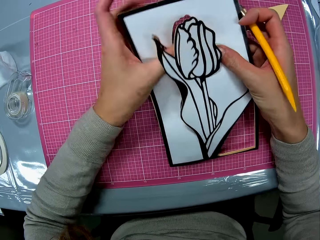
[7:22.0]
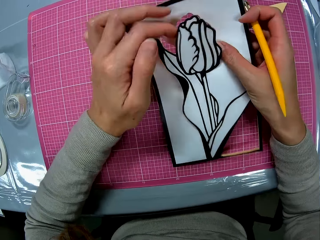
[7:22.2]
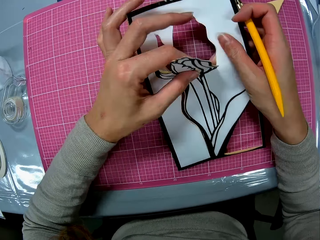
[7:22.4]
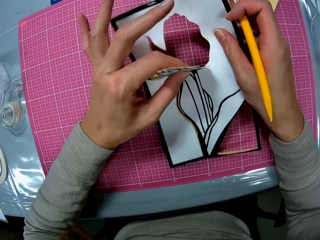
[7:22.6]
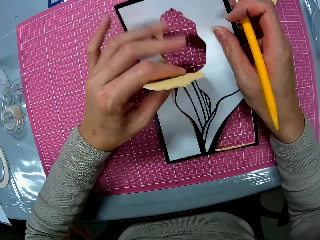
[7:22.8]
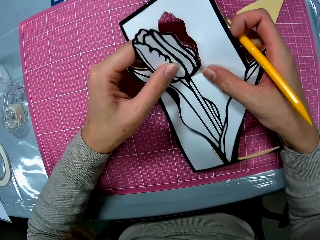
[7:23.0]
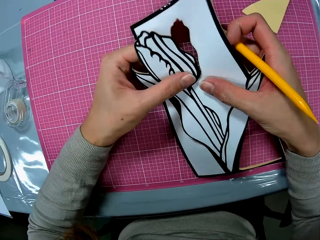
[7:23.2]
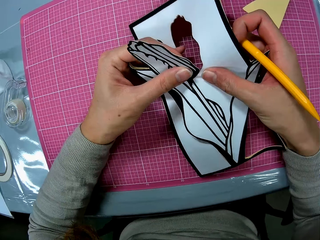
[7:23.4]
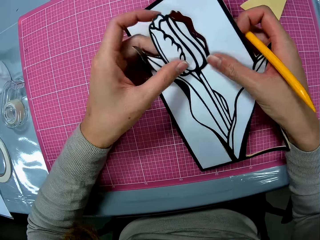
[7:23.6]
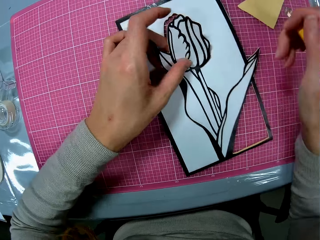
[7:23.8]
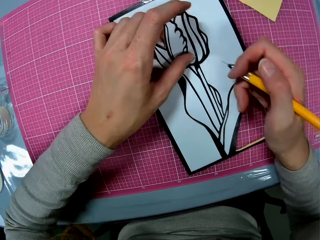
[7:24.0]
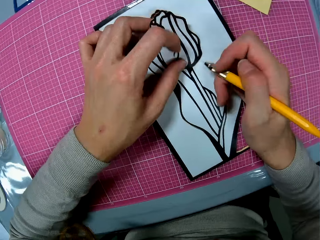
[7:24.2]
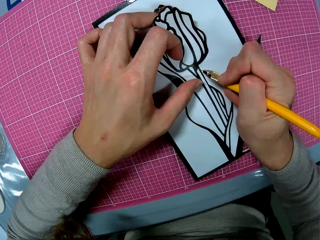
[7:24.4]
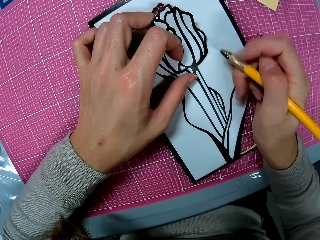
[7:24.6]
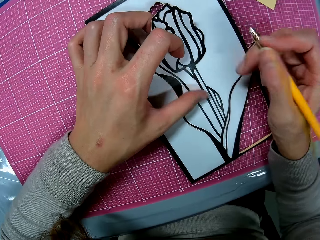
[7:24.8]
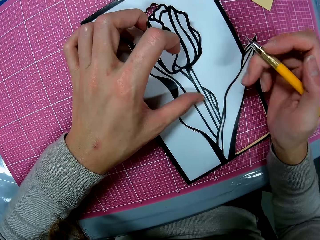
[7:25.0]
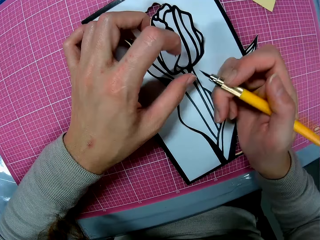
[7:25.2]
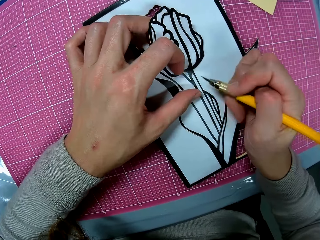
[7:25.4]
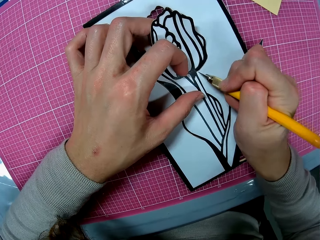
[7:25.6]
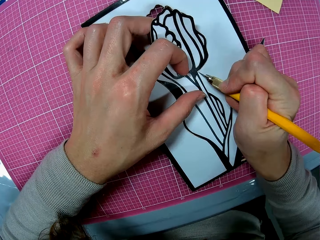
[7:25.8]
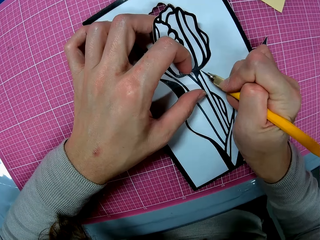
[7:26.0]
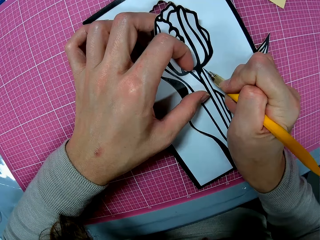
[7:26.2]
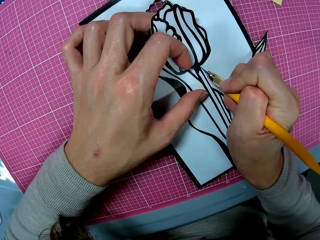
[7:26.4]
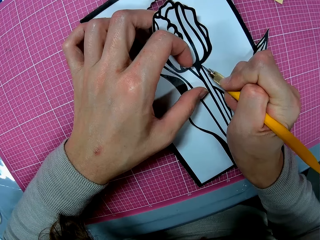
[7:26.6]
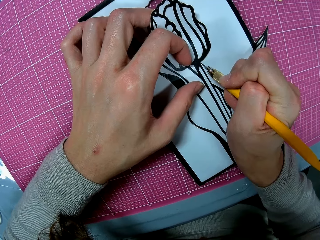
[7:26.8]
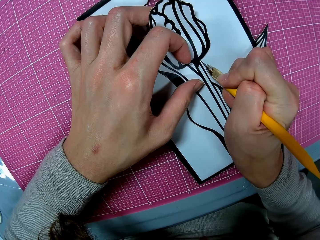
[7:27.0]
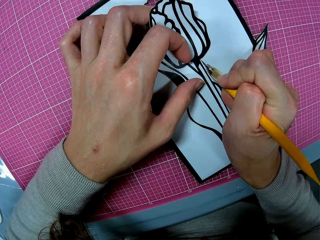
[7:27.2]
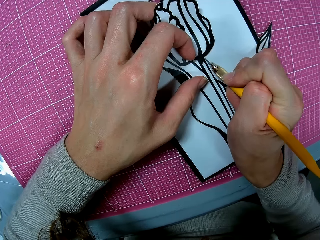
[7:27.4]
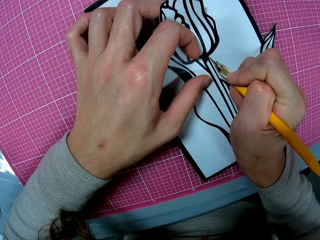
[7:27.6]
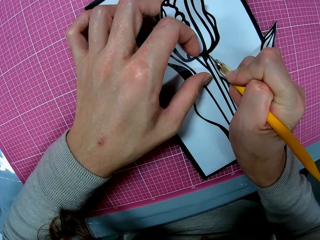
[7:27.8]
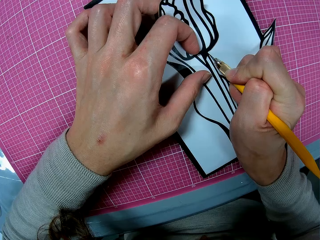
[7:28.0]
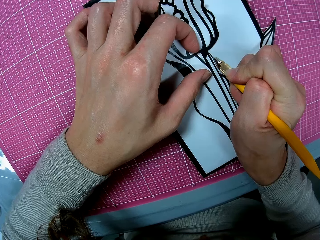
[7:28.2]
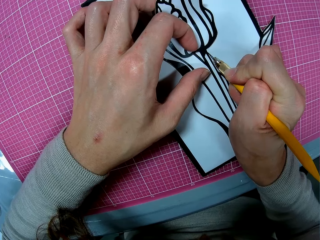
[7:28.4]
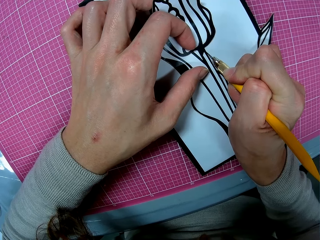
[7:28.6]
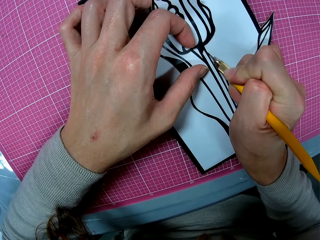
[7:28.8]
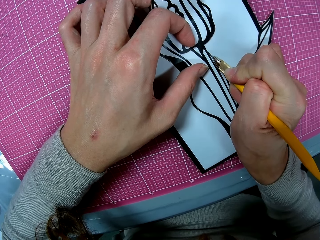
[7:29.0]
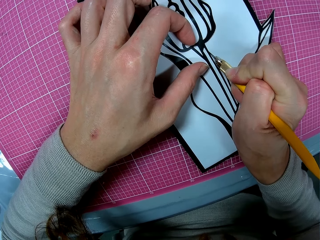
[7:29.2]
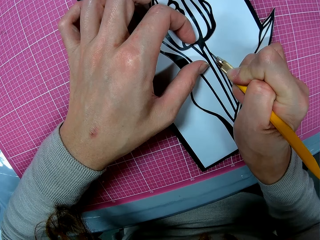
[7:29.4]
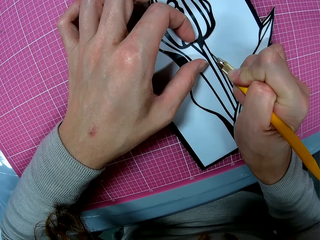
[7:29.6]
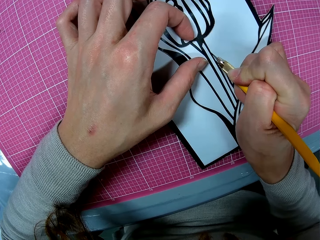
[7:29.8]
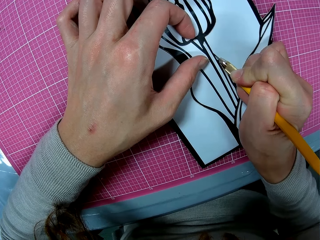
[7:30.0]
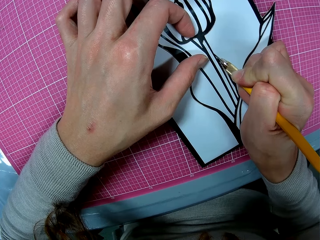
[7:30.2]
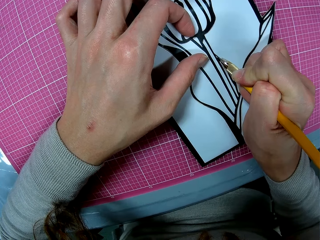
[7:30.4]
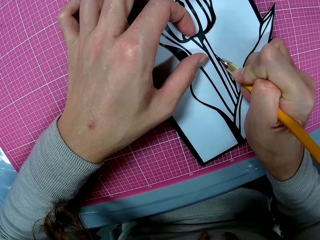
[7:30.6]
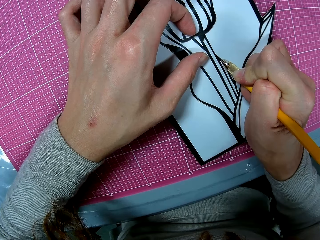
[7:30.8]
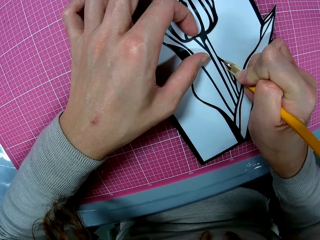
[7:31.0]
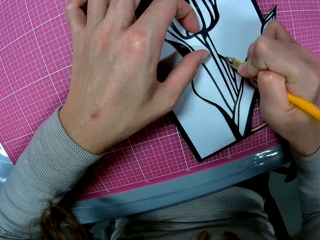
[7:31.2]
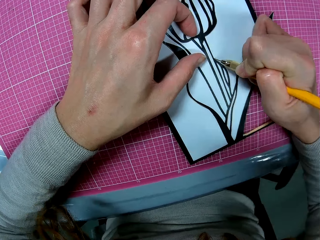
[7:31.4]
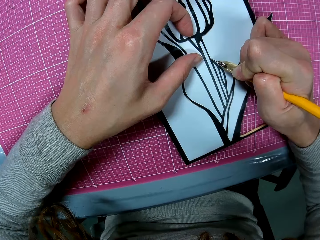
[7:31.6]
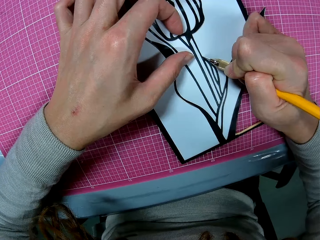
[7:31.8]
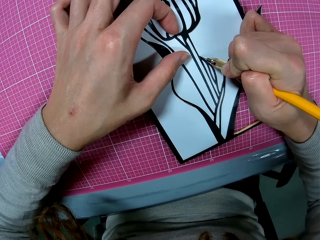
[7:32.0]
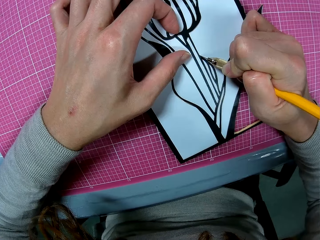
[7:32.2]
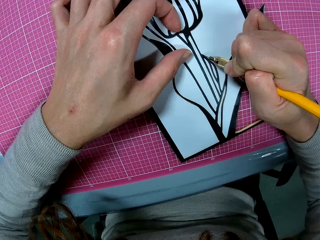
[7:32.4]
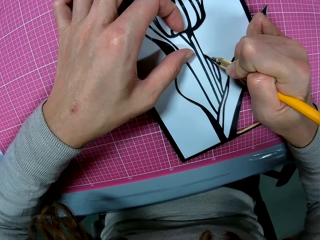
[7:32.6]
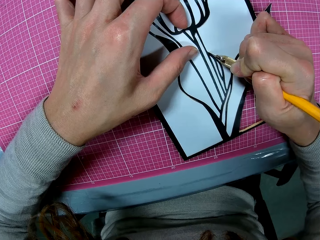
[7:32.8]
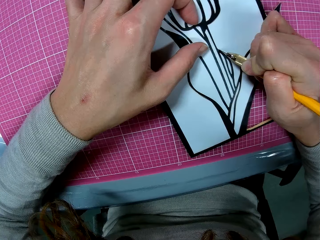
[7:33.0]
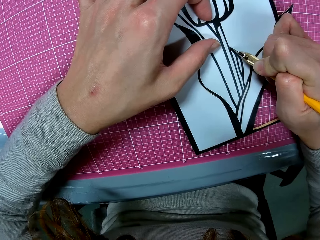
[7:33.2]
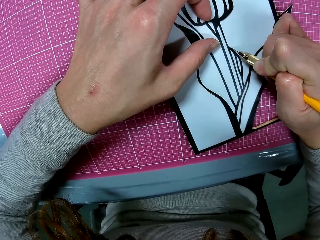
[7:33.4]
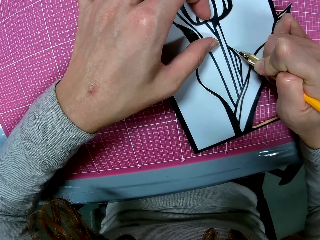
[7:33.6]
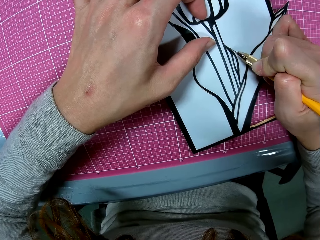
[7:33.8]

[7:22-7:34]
The camera wearer holds the flower drawing. She places the flower drawing on the cutting mat. She cuts out the flower print on the papercraft with the light craft knife in her right hand.

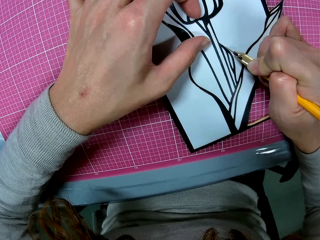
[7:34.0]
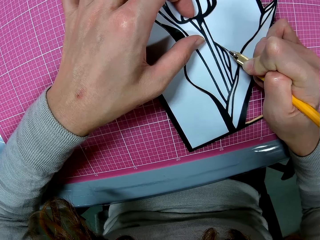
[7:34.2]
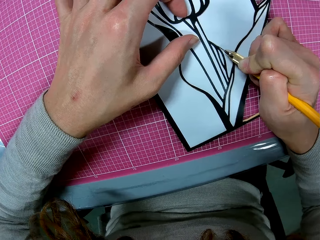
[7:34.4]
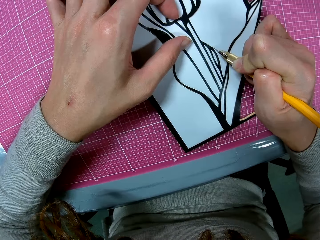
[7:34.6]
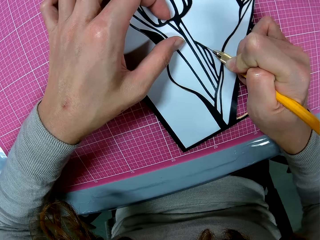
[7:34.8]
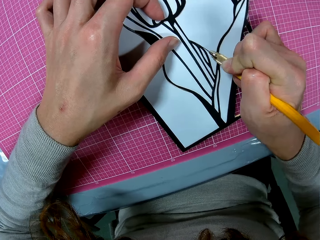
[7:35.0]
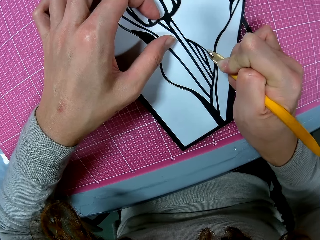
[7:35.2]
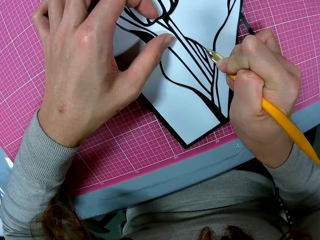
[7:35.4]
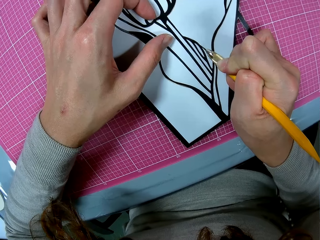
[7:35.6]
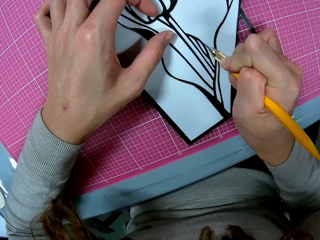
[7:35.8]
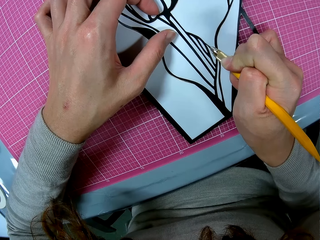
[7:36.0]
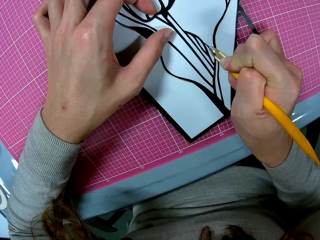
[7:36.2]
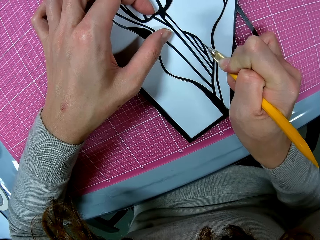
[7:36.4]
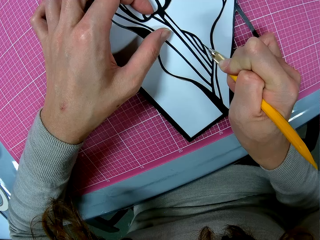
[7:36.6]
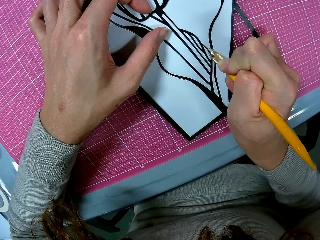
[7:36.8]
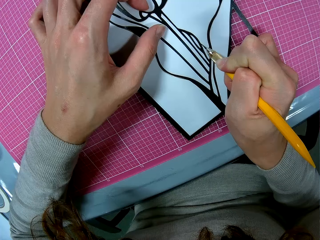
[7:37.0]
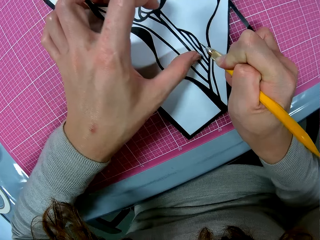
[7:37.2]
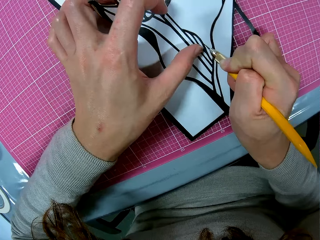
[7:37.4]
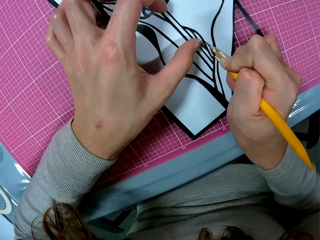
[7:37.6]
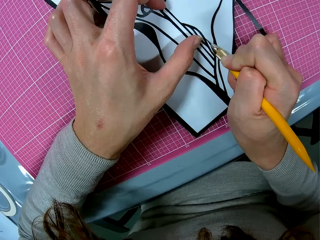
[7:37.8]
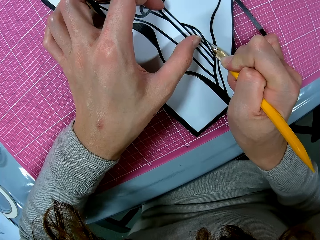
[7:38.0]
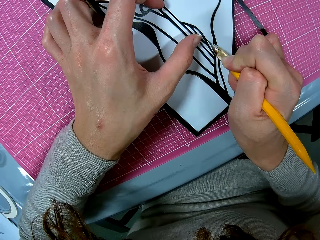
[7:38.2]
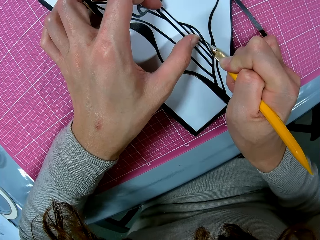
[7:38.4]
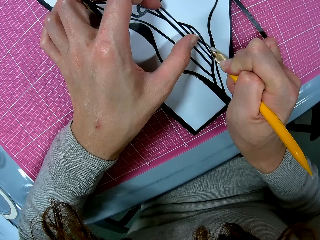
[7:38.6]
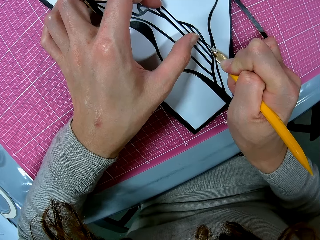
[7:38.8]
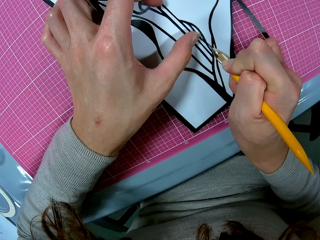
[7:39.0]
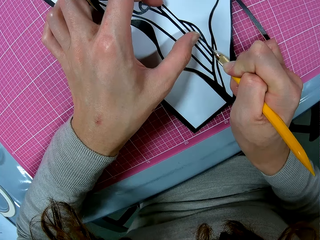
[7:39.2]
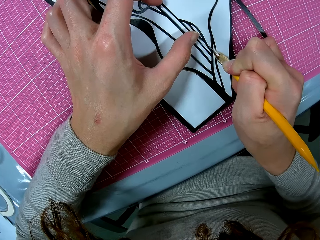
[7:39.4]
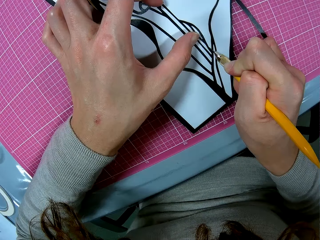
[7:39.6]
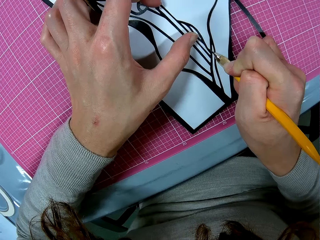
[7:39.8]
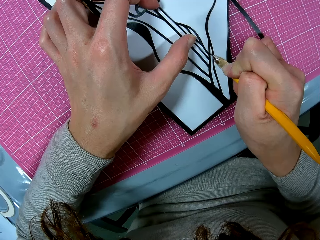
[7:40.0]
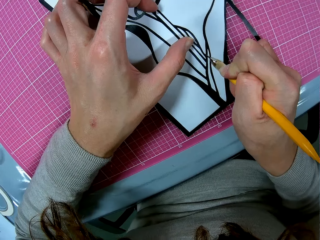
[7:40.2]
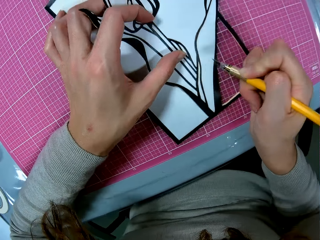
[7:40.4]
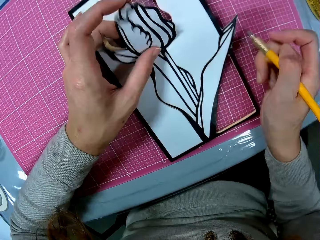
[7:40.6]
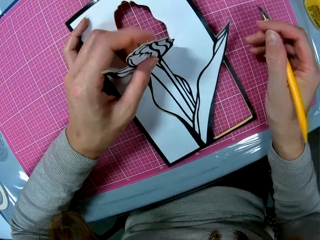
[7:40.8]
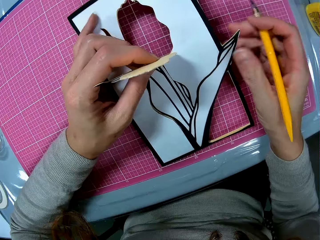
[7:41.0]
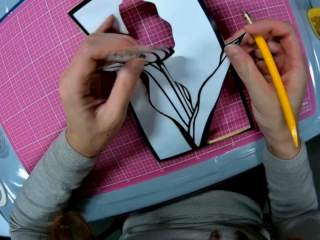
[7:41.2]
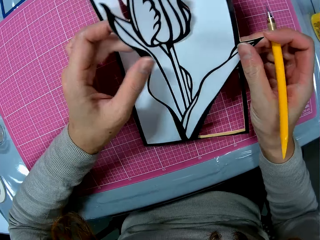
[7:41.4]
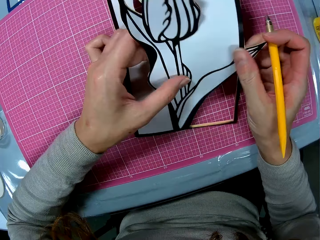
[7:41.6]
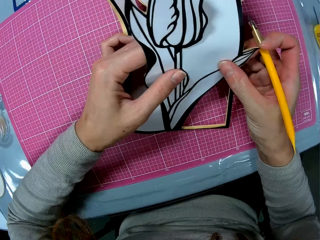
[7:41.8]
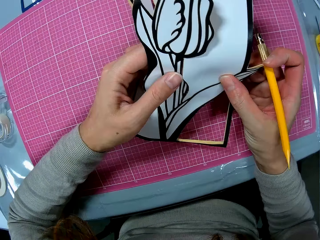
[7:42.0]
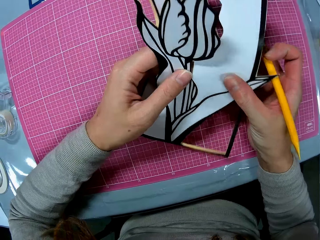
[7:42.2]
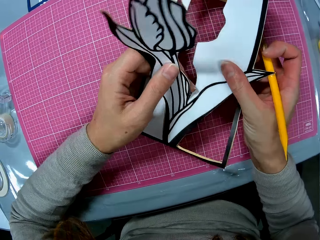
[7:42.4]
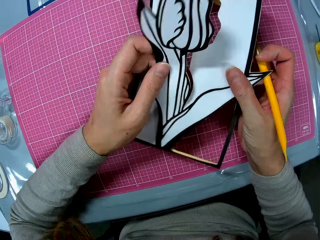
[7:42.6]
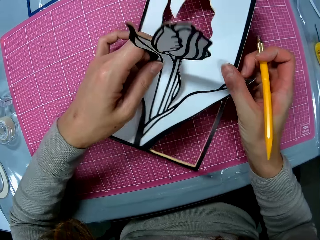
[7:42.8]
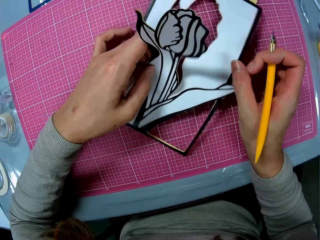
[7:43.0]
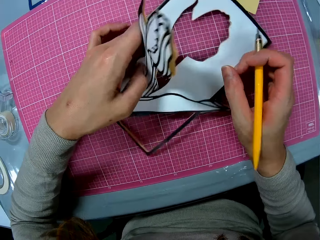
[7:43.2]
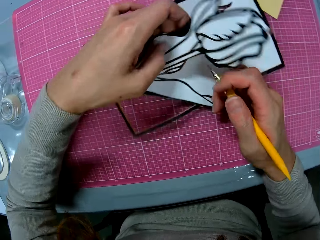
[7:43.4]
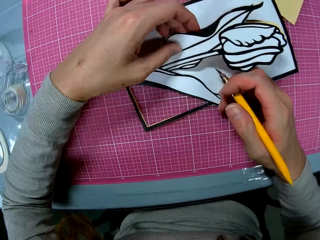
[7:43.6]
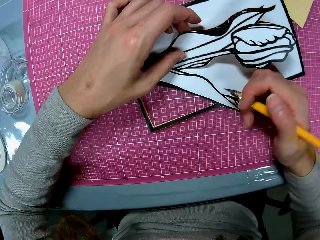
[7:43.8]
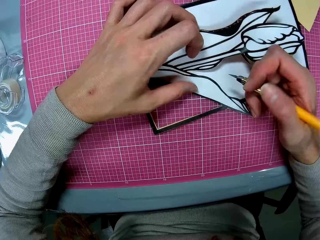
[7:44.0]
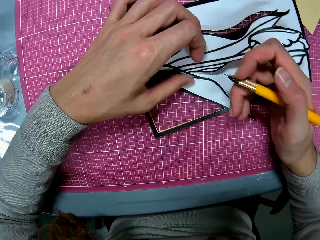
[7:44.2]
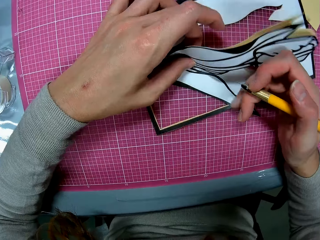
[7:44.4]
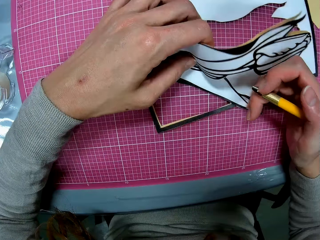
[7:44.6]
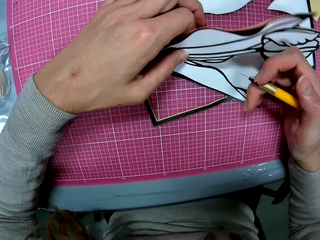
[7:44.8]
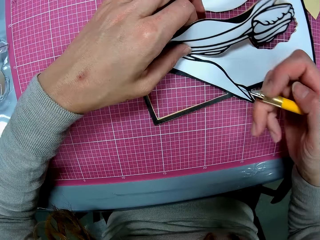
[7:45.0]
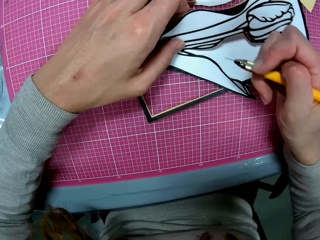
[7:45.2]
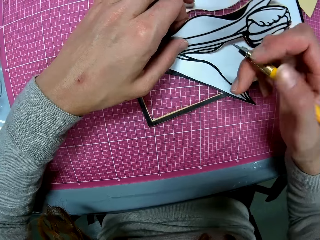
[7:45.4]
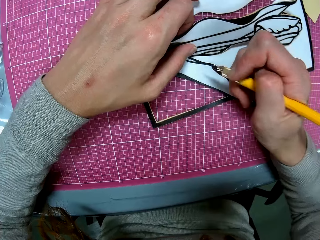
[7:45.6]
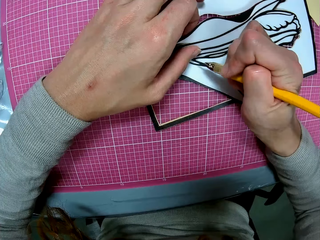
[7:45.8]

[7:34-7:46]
The camera wearer moves the hand. They hold the light craft knife. They adjust the papercraft with both hands. They lift the flower drawing and cut the edges of the flower drawing with the hands. They place the flower drawing on the cutting mat and align the flower drawing. They move the light craft knife in the hand.
